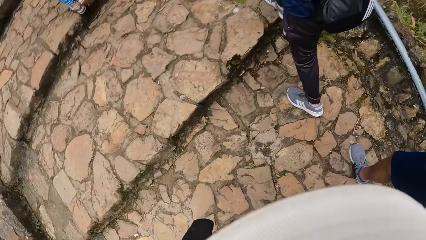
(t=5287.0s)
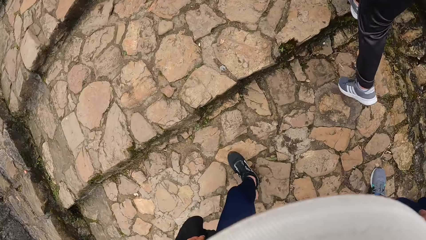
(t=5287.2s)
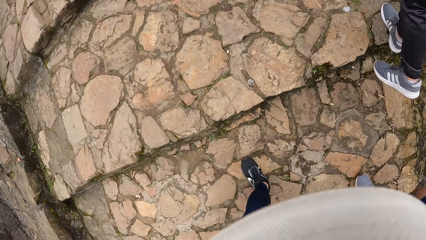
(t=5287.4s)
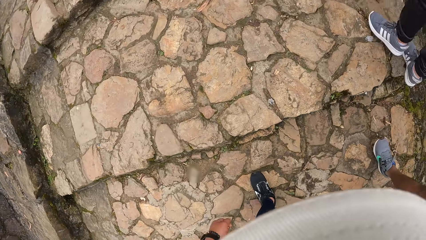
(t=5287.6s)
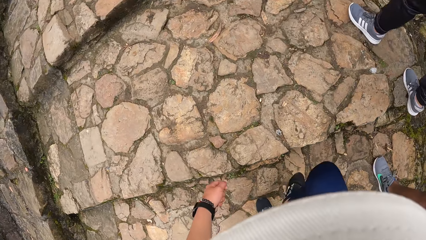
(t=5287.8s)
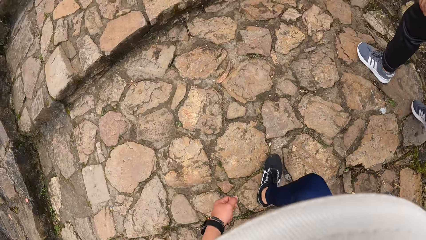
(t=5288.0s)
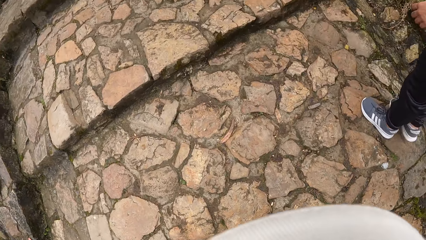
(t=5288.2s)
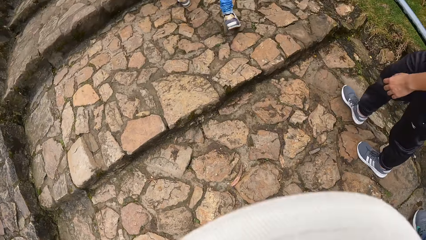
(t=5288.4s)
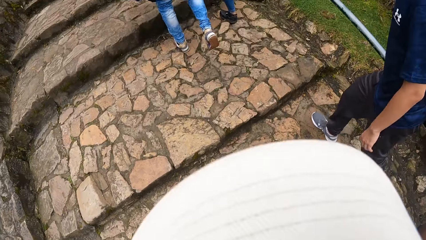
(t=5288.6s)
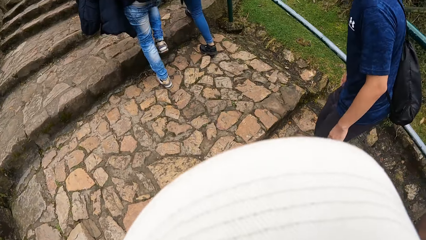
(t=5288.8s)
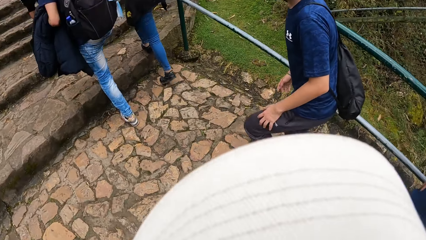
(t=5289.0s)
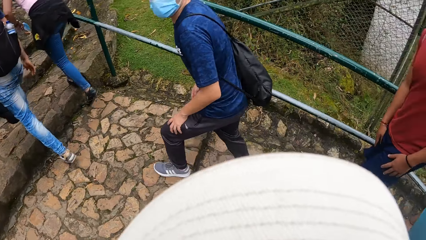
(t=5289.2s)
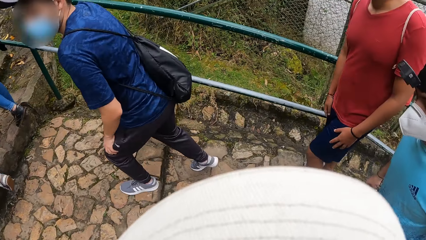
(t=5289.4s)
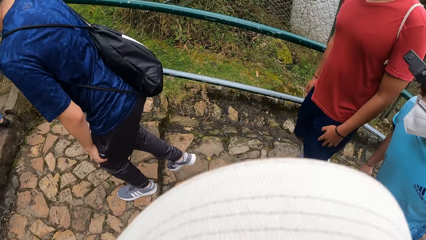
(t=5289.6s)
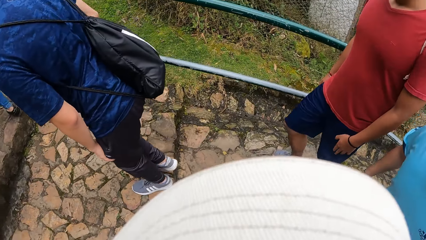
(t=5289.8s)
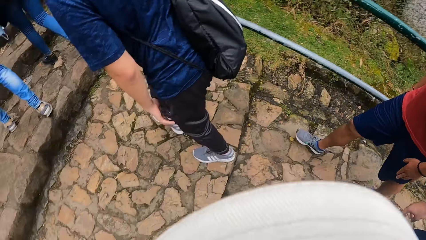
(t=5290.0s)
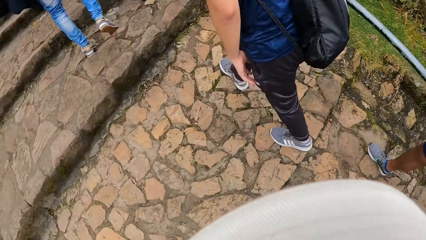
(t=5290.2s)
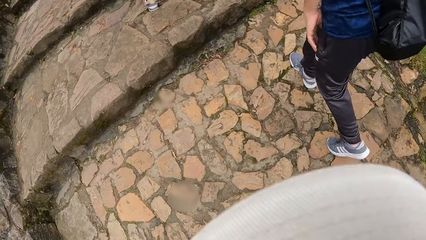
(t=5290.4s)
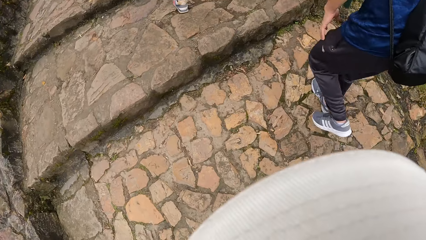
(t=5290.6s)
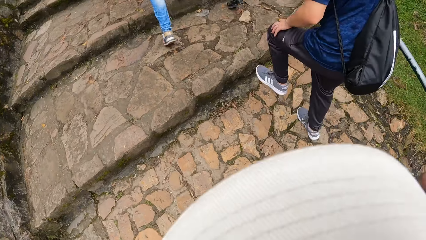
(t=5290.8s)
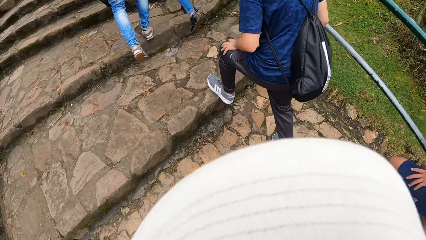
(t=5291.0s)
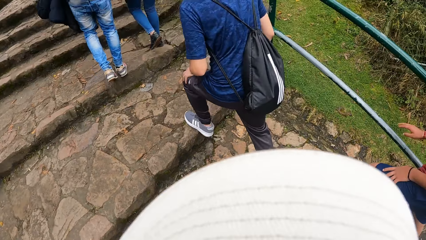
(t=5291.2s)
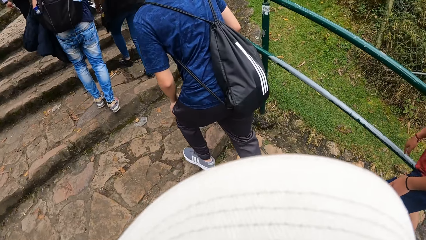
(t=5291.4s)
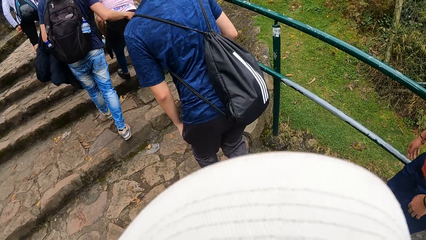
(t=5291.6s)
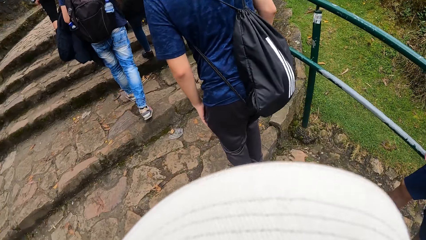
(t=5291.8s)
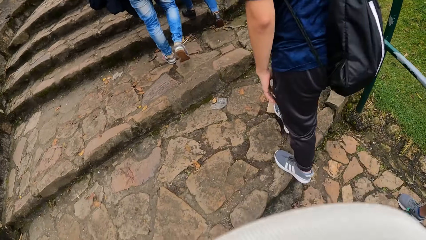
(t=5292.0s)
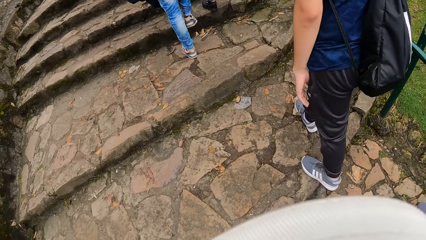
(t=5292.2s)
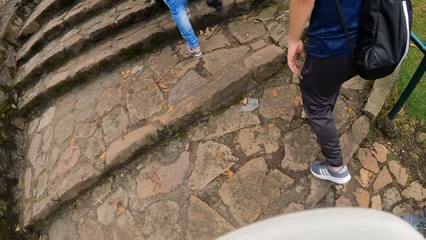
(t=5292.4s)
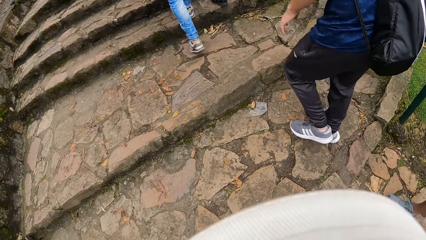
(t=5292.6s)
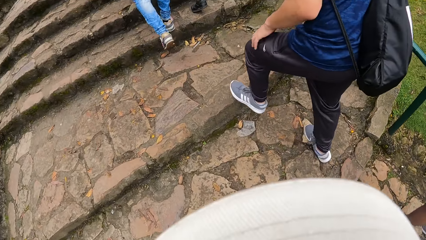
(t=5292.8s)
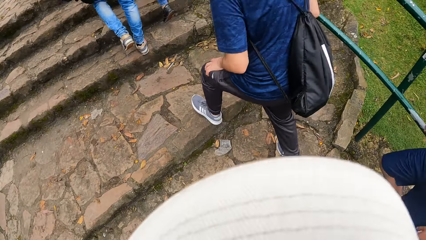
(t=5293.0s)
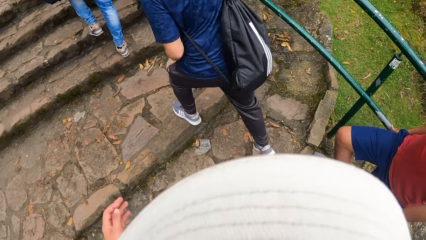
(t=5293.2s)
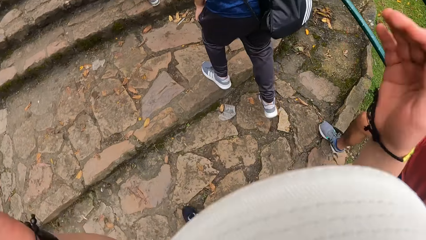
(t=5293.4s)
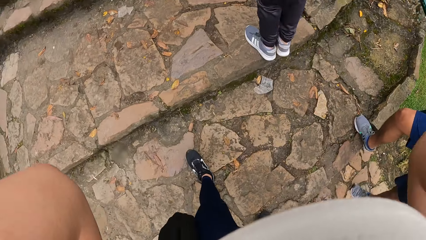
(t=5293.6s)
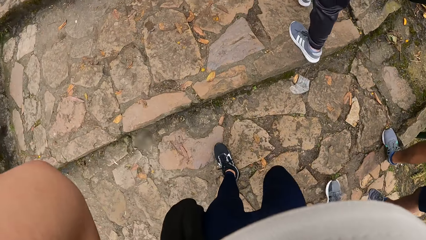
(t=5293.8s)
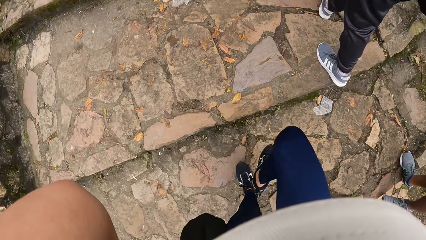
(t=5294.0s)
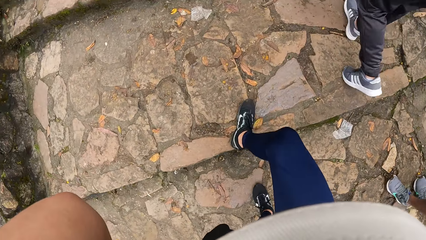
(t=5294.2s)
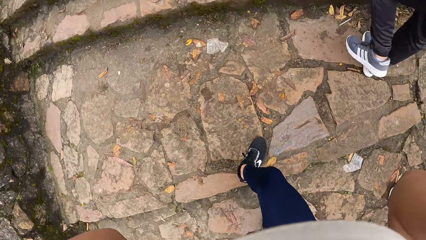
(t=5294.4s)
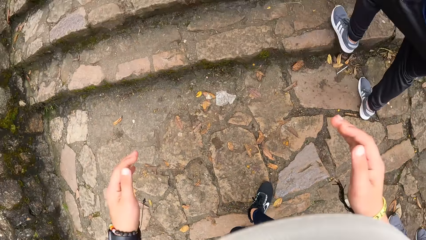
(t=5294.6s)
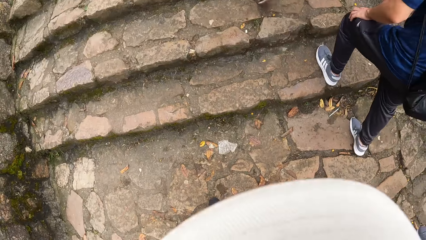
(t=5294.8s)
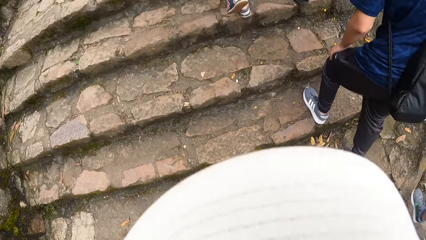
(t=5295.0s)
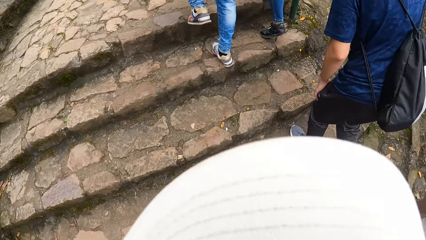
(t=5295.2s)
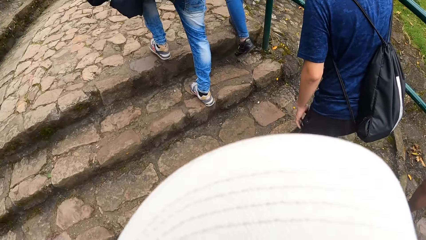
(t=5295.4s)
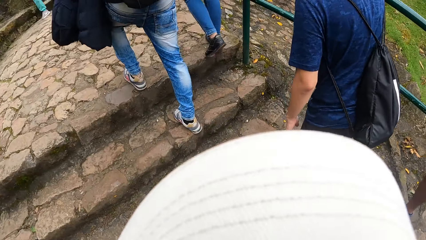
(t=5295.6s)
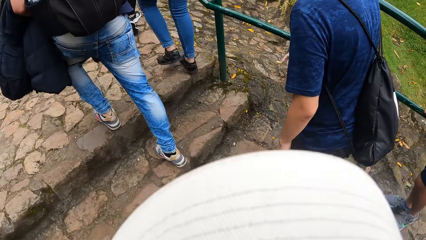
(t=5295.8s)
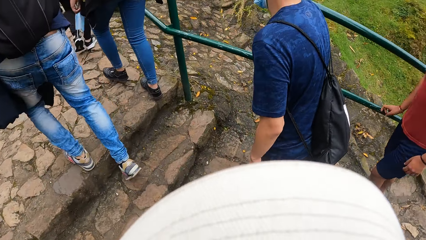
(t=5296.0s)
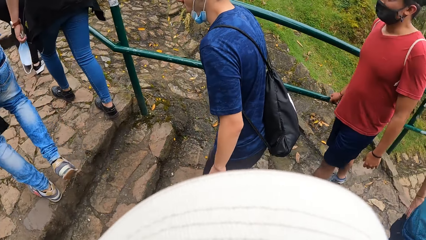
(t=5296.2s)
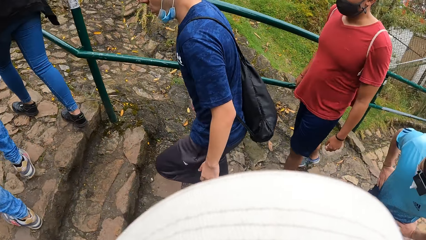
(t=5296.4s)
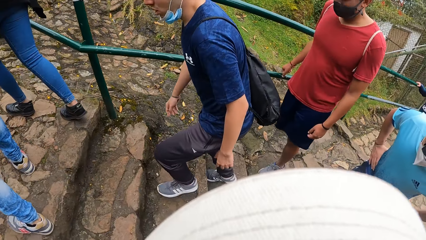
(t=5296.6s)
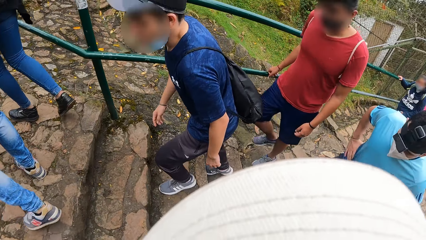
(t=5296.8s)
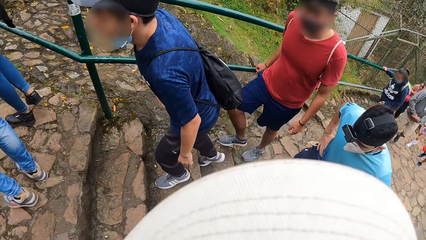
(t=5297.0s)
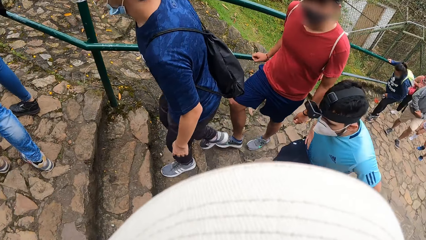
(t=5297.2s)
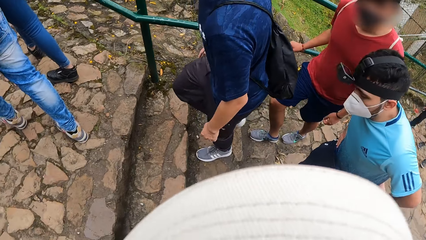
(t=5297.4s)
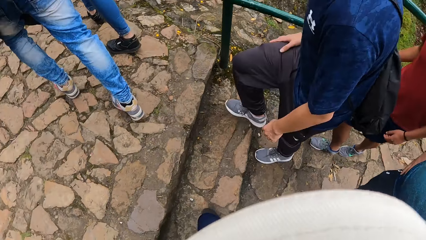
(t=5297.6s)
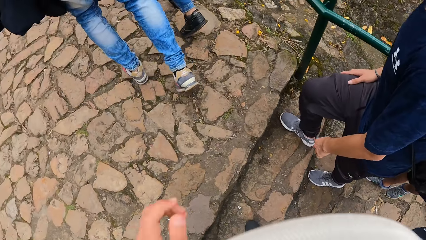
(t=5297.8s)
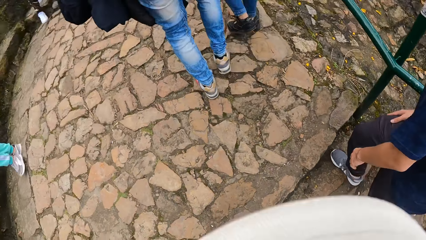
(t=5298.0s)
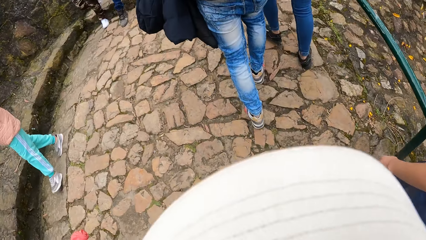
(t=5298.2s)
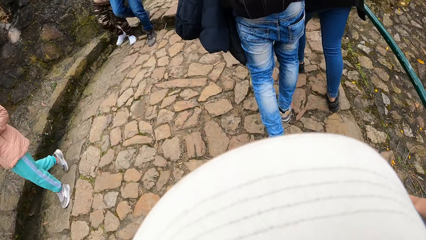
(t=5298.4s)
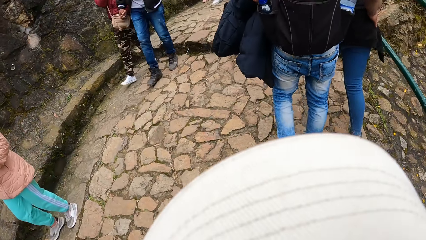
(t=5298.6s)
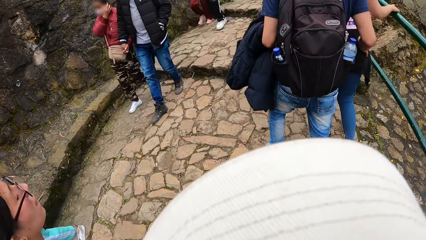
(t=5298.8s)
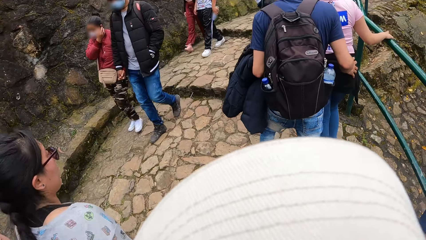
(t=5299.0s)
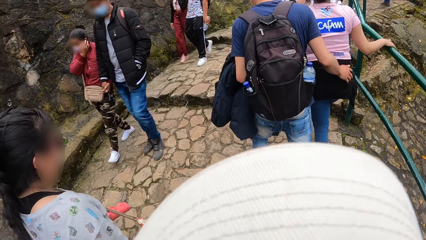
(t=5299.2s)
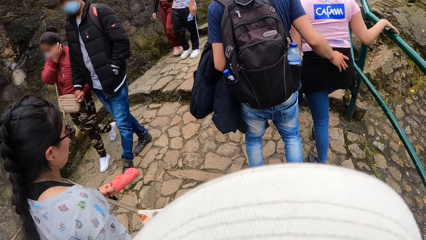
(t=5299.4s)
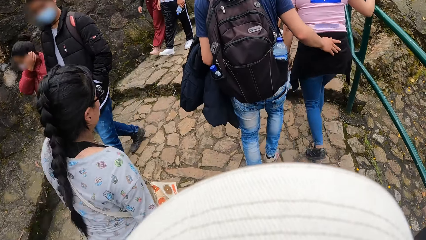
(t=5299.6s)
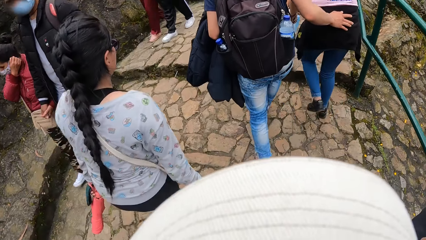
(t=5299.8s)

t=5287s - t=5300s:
The camera wearer lifts up his hands.

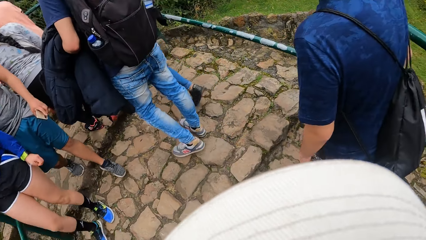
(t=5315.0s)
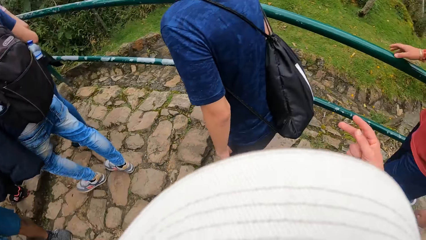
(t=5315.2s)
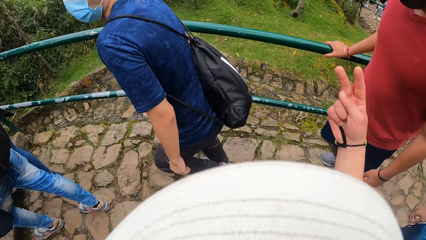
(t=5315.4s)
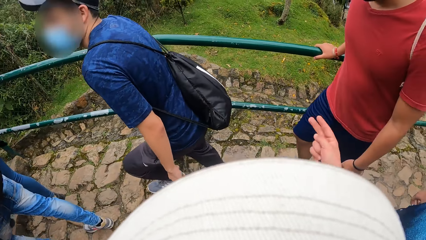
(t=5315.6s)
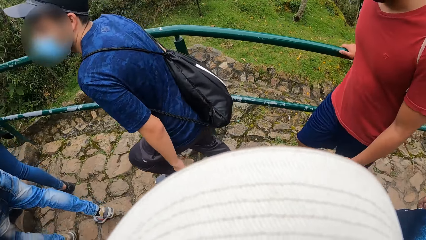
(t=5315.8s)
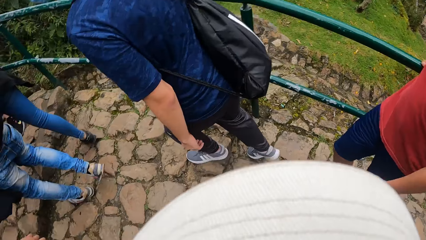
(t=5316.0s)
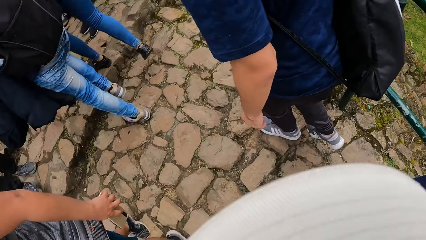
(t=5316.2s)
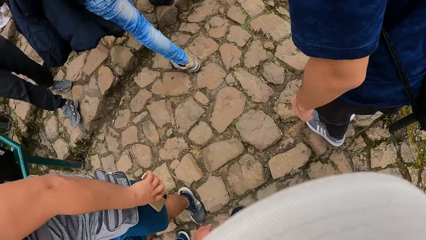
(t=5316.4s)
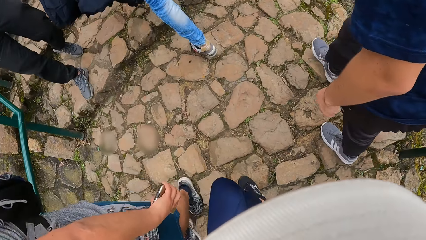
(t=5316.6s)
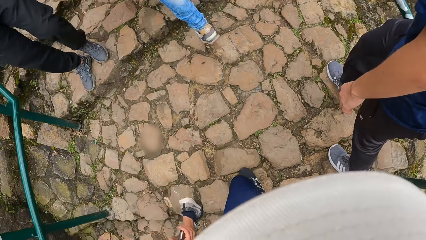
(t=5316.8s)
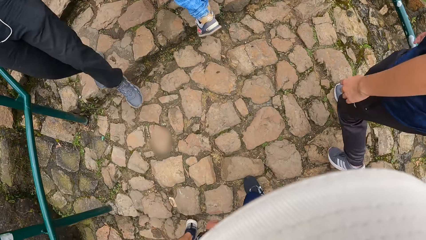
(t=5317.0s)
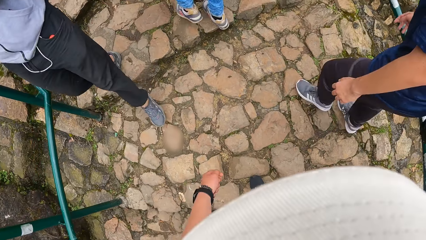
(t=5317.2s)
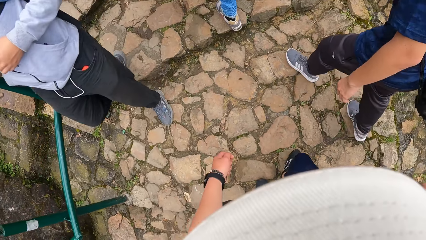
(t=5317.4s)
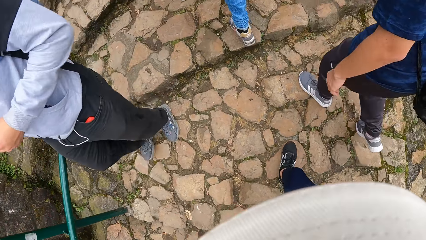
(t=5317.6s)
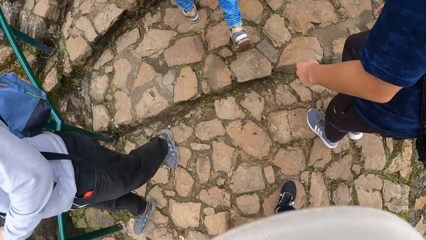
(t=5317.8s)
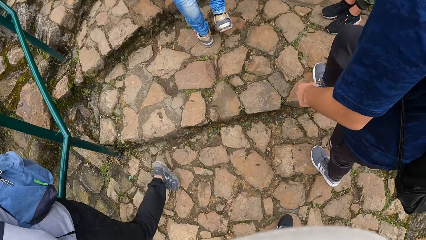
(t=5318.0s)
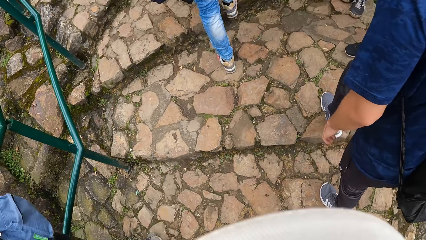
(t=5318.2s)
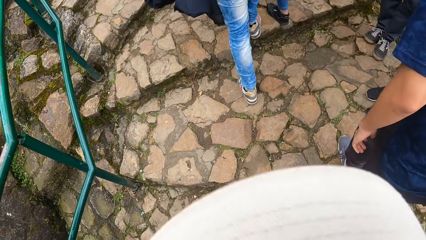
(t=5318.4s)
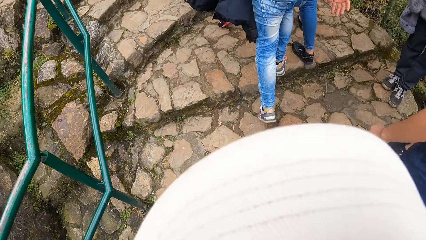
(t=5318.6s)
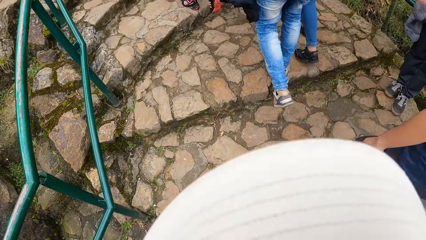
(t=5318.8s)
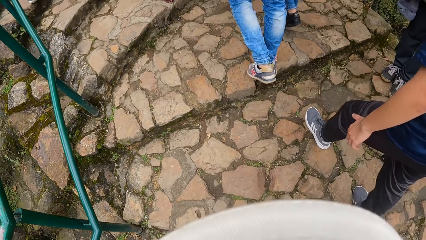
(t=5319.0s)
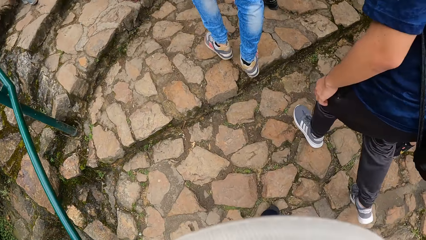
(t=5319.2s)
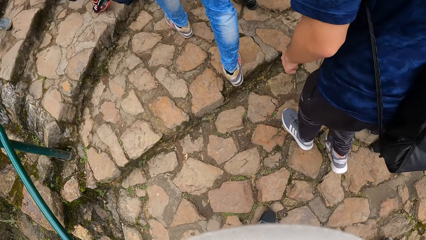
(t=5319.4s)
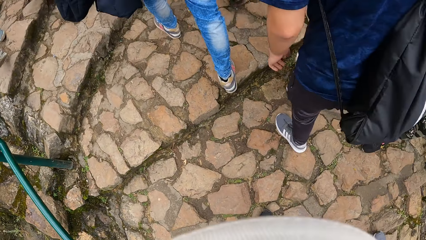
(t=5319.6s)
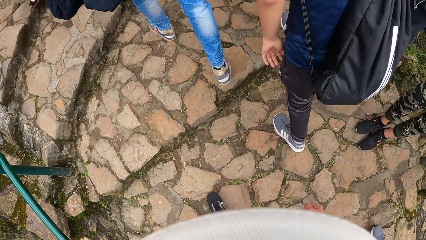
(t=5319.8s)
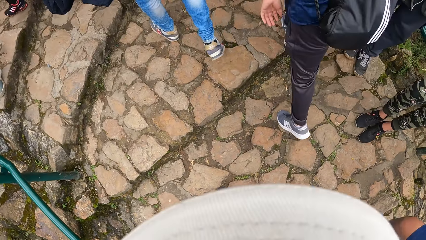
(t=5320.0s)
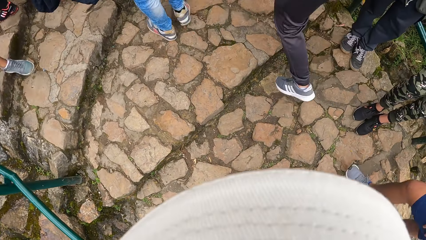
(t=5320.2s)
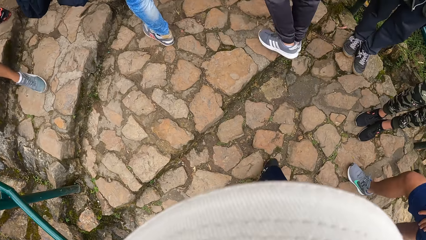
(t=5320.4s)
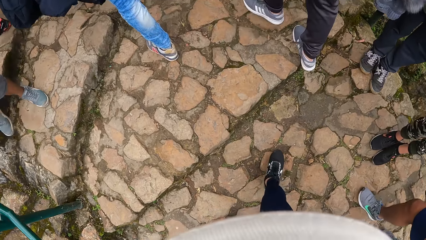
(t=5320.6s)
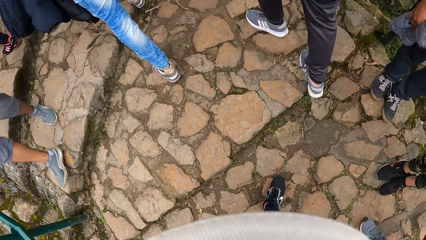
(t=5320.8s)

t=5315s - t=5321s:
A person walks.
